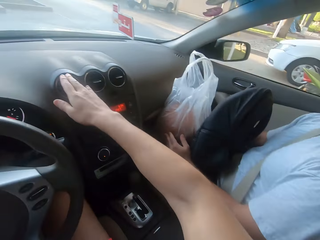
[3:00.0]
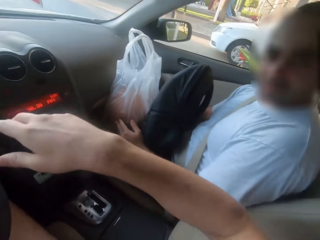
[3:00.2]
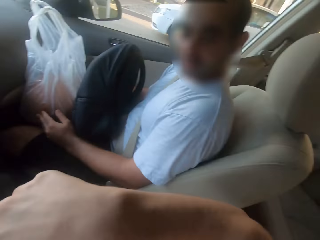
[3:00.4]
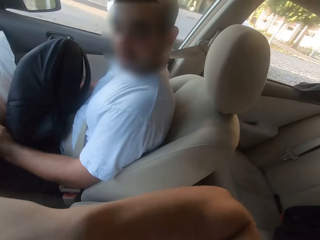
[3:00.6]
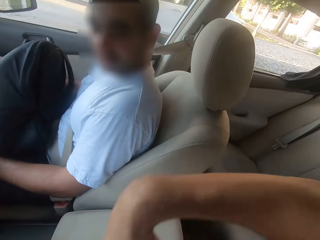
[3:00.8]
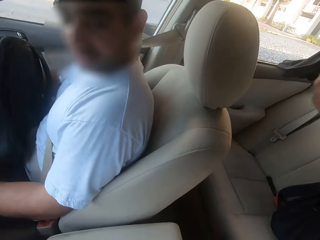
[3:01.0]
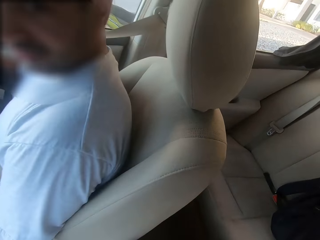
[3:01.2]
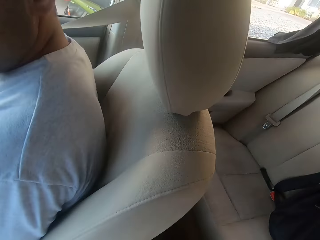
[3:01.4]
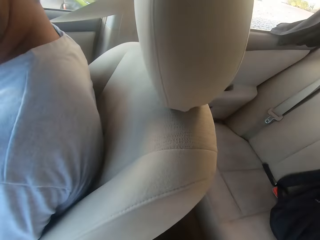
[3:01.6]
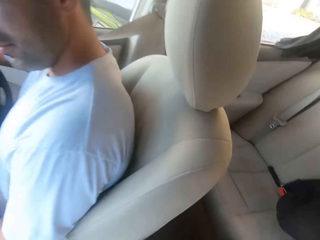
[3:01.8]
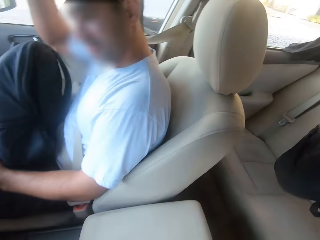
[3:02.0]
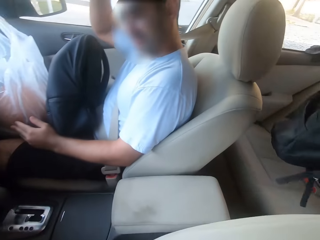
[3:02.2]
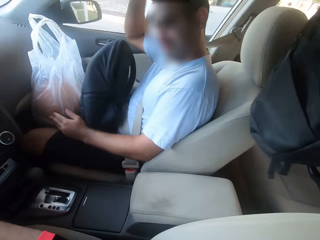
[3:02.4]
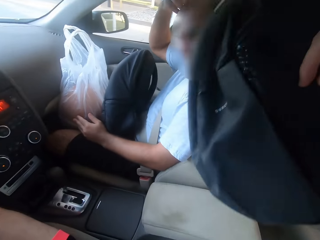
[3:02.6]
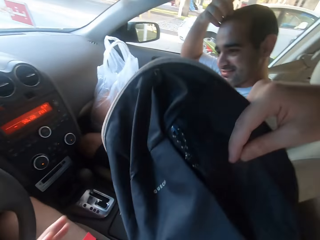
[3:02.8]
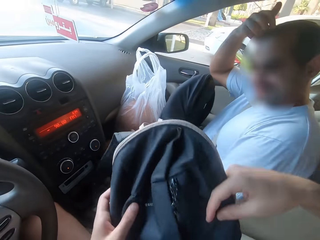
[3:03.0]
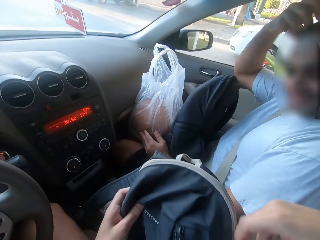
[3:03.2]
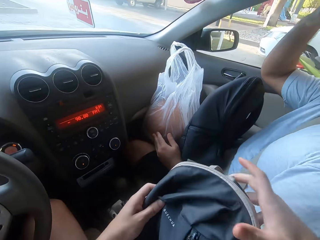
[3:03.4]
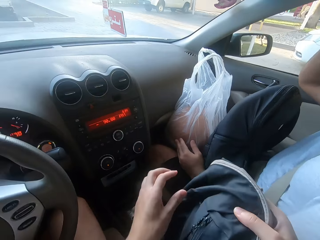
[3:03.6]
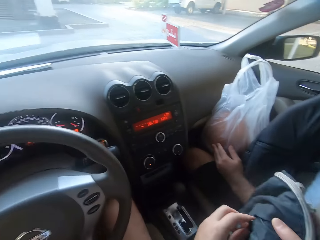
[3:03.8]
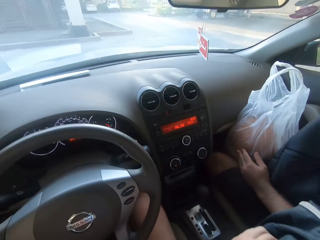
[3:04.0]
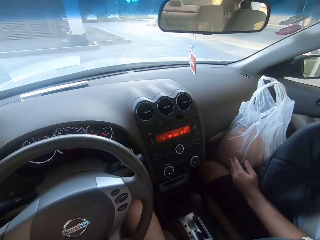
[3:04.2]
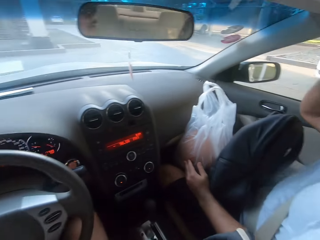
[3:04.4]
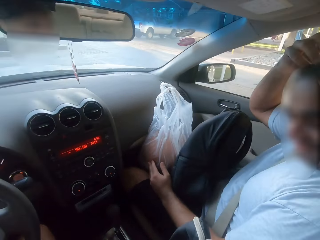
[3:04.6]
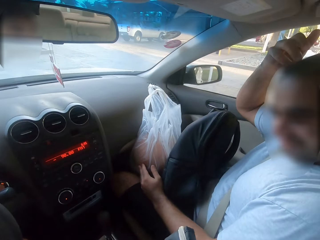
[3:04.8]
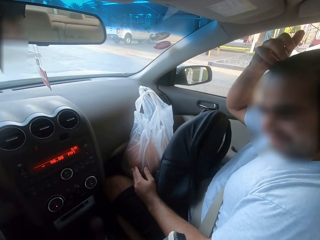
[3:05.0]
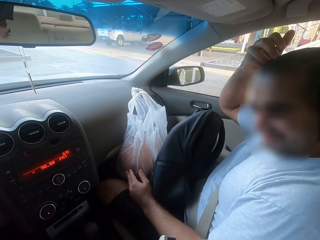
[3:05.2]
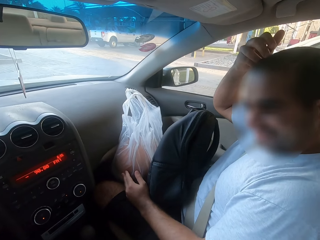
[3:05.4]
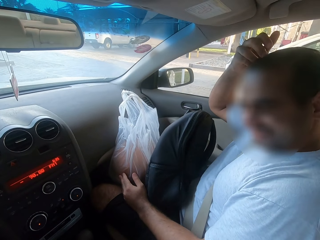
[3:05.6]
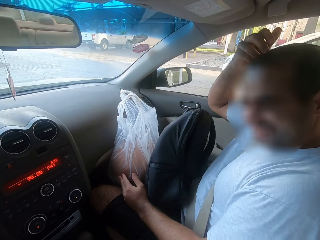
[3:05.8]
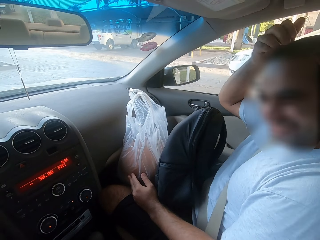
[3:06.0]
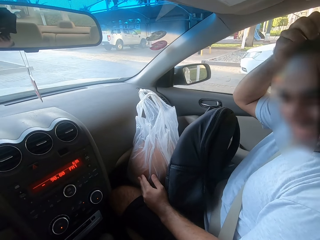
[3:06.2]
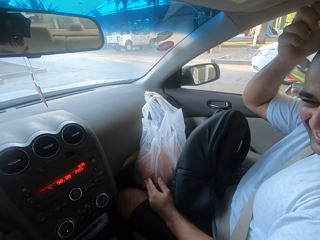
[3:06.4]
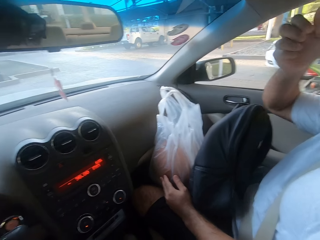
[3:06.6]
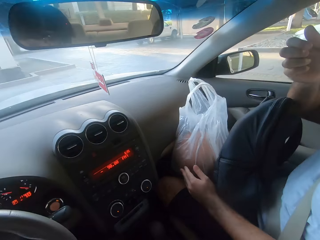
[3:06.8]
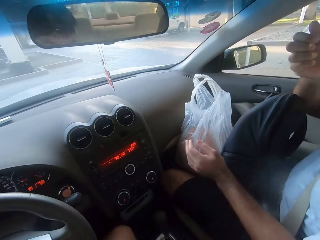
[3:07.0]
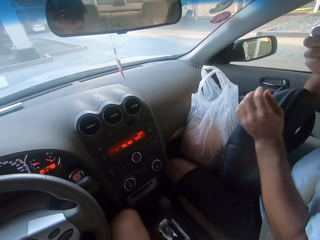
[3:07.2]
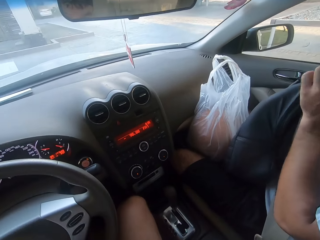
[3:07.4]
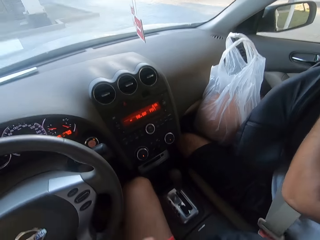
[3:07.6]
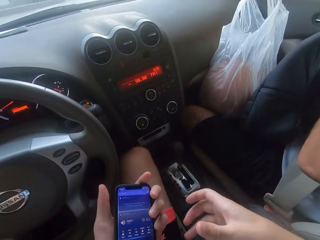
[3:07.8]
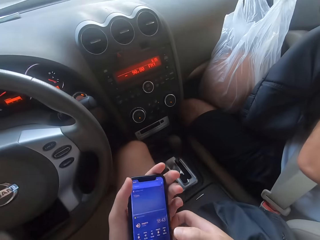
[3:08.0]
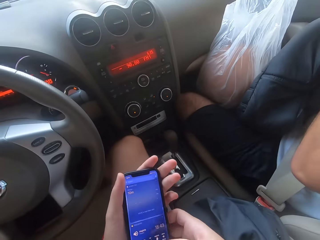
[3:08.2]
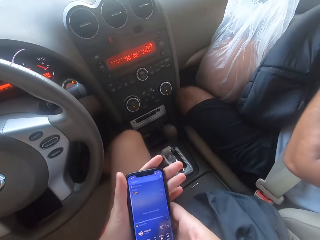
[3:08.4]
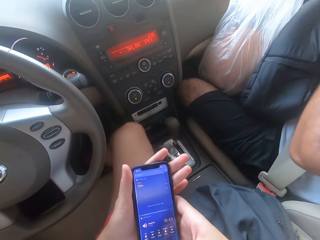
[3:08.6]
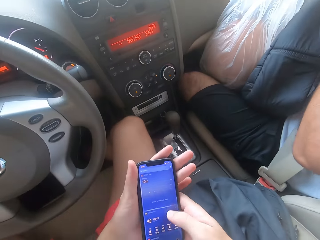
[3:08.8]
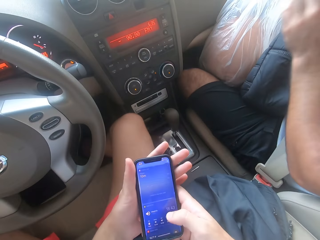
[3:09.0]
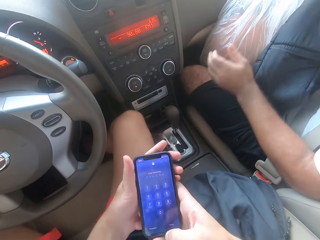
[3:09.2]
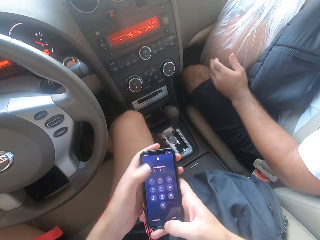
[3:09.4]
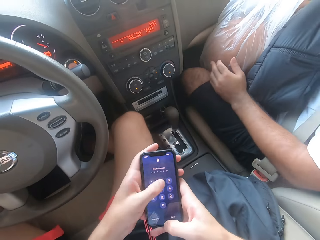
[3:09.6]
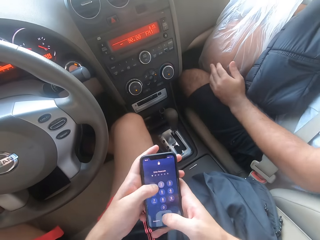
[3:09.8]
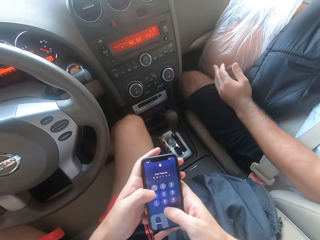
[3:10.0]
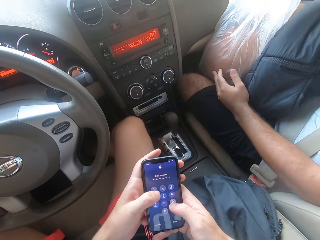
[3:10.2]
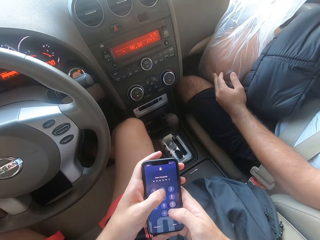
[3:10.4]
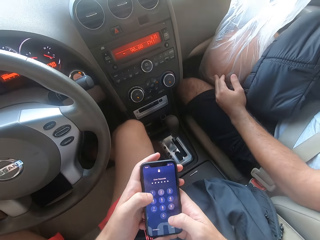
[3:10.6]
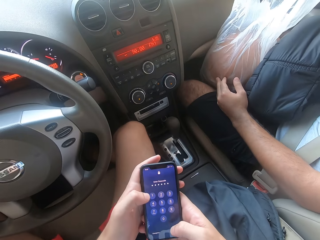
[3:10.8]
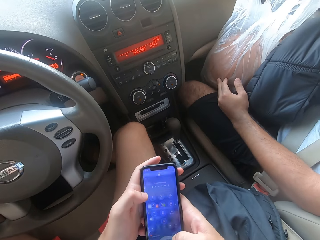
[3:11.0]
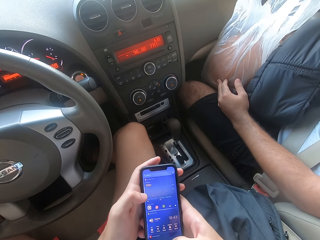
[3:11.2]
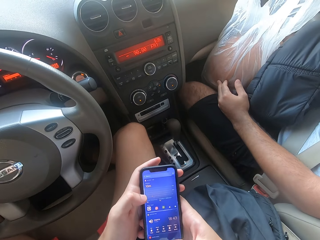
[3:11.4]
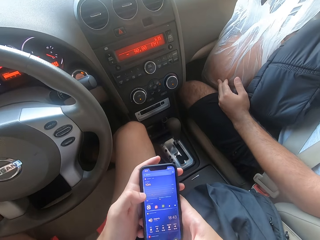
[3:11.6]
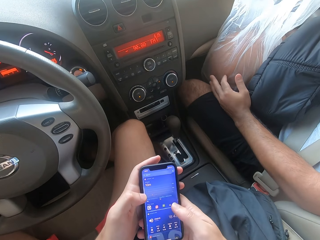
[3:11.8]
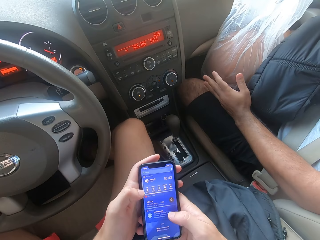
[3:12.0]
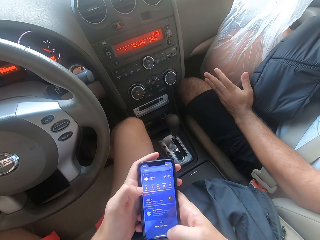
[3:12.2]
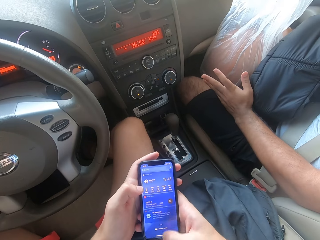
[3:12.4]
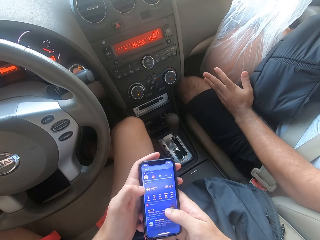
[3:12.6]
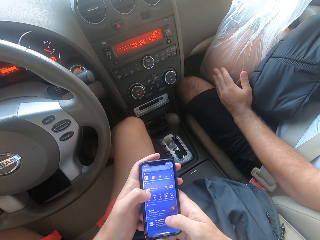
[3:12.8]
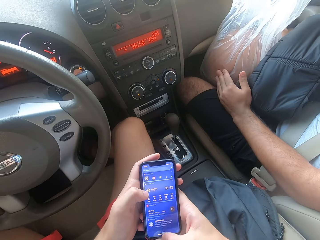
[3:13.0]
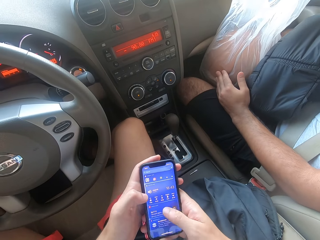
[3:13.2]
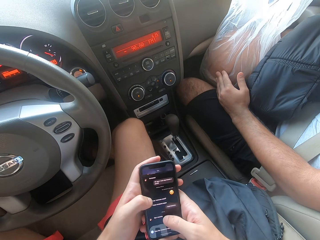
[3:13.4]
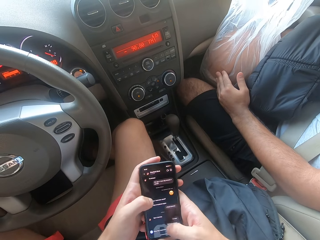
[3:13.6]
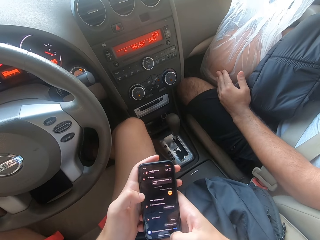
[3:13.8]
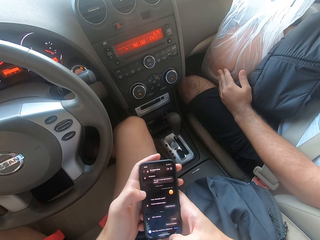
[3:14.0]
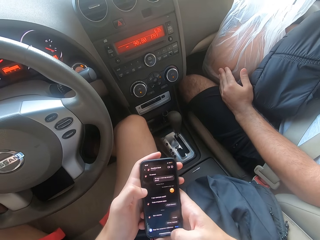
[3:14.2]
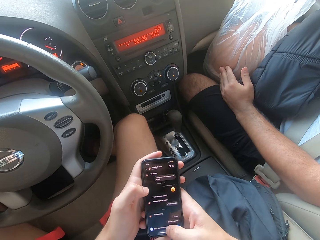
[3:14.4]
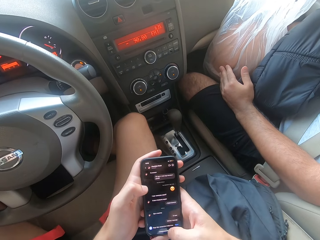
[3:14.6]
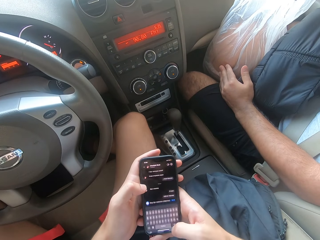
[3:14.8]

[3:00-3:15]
The camera wearer picks the bag from the back seat. They open the bag. A man scratches his head. The camera wearer removes the phone. They unlock the phone. They swipe through the phone.

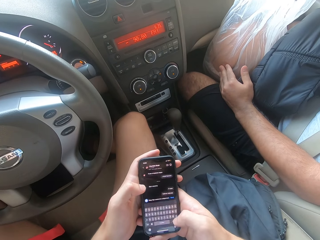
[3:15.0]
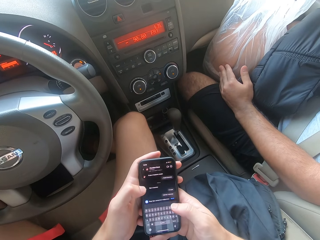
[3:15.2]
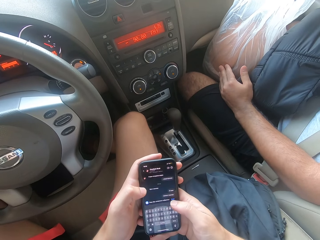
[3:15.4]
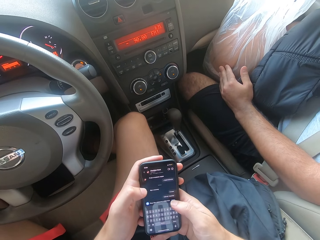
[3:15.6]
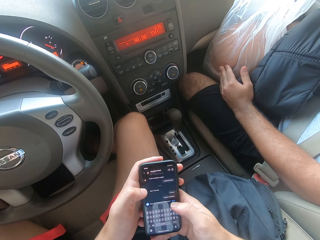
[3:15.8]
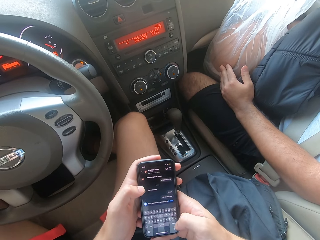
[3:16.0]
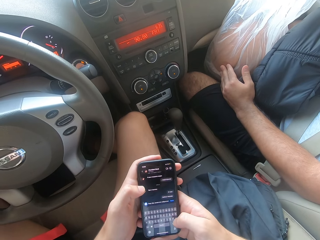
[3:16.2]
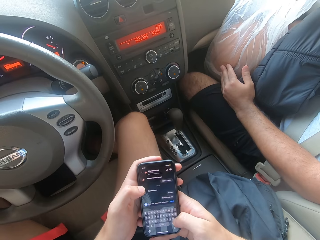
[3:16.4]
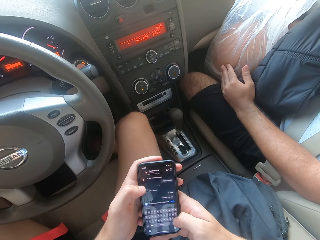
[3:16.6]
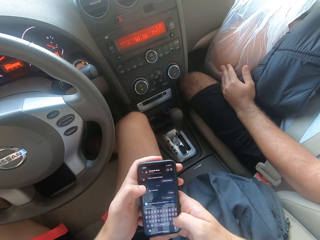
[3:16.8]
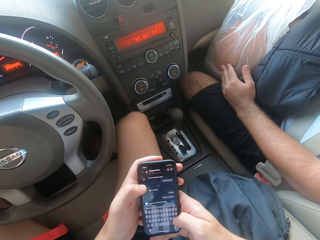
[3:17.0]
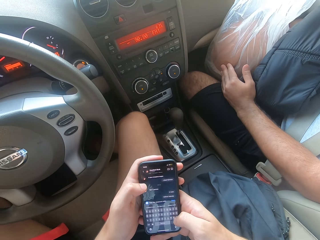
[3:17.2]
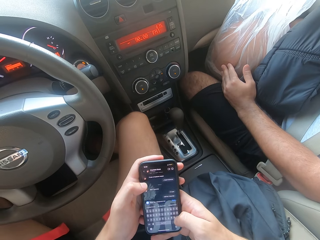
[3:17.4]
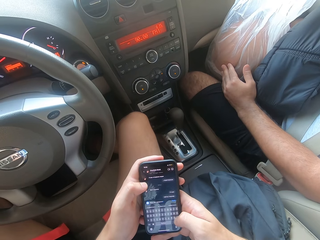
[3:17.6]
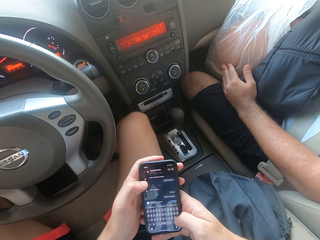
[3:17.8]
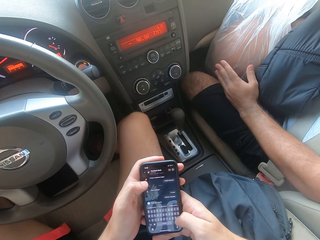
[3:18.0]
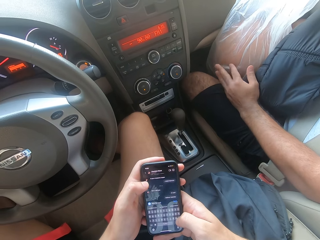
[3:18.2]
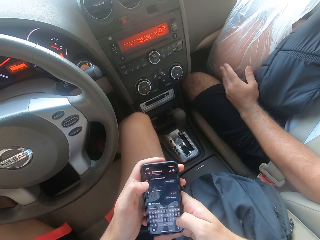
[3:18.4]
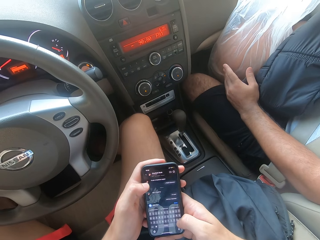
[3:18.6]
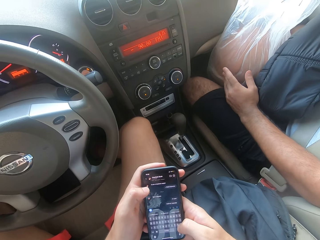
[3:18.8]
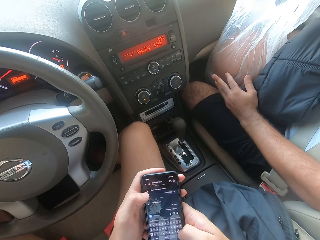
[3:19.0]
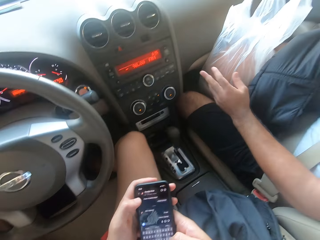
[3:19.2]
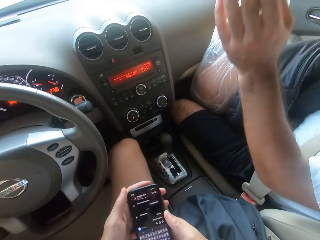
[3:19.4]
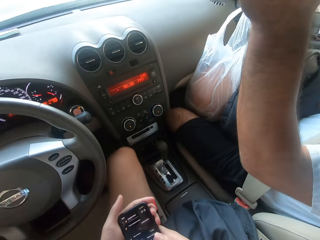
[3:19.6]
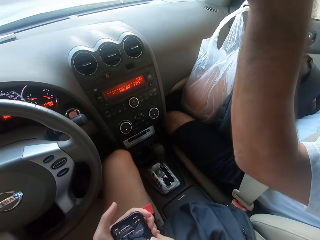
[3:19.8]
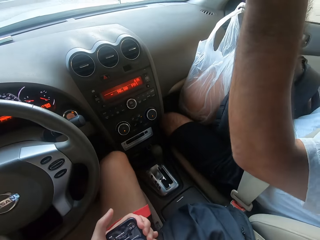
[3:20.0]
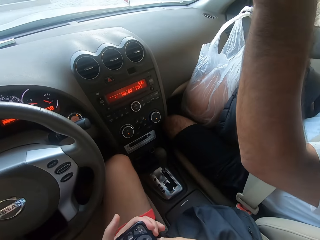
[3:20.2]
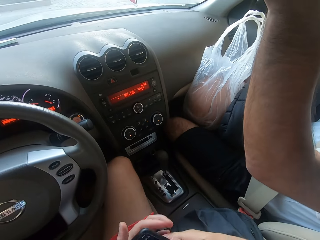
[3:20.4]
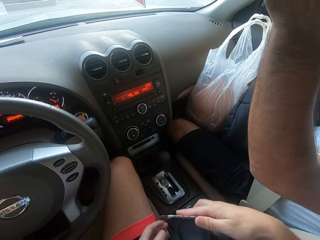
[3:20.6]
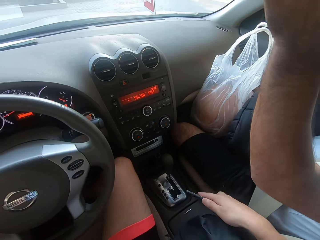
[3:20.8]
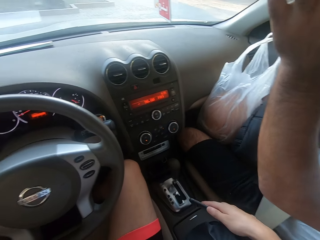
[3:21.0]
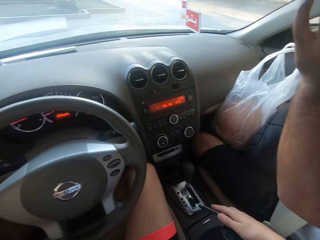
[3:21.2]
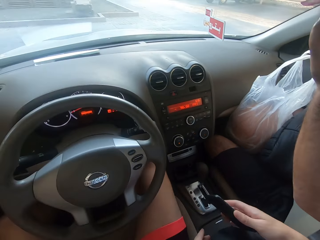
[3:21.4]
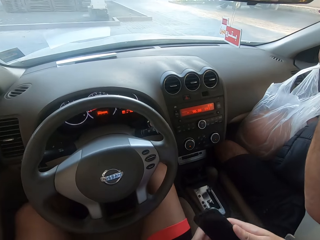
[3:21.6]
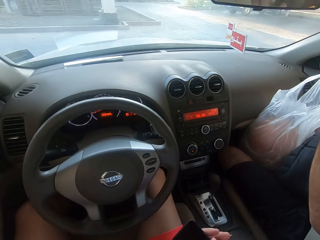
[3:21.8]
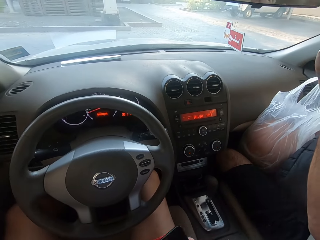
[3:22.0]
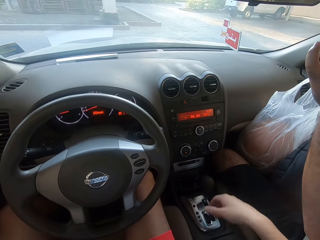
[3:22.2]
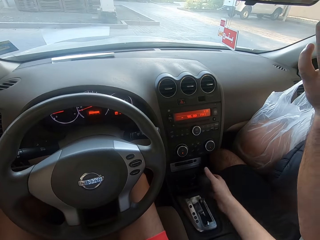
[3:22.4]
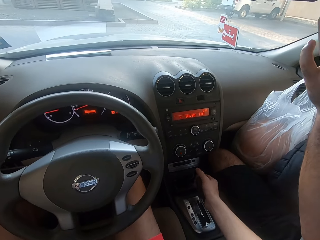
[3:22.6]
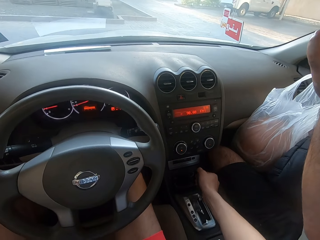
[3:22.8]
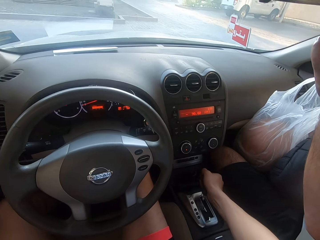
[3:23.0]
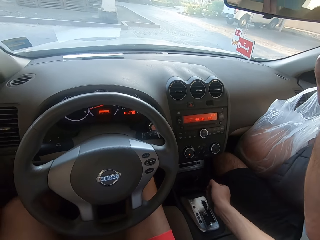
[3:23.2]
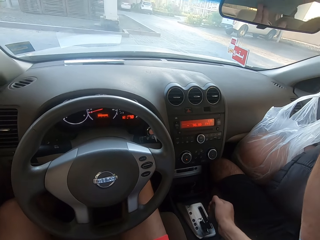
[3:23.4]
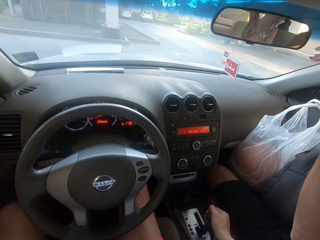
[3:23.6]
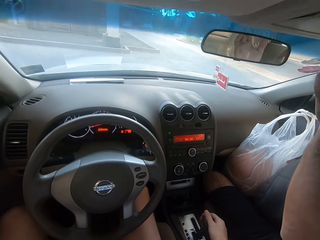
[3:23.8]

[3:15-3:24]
The camera wearer types on the phone. A man taps the basketball. The man adjusts the camera wearer's camera.
